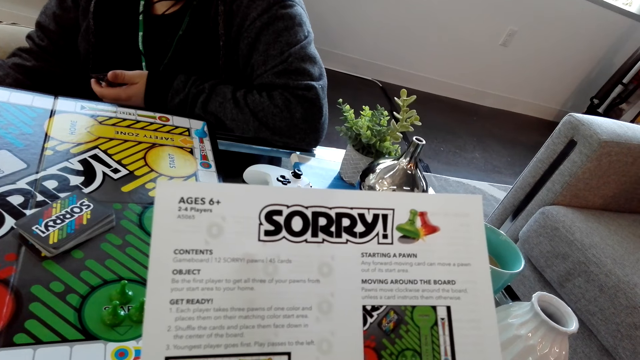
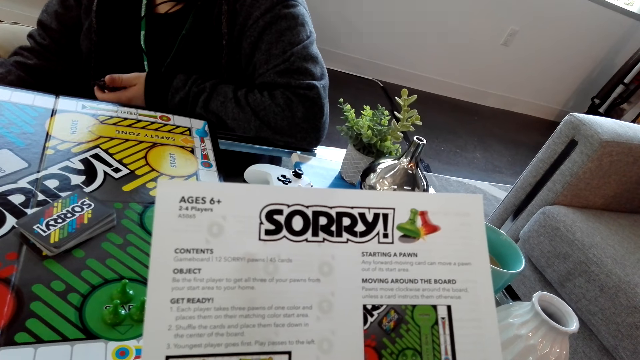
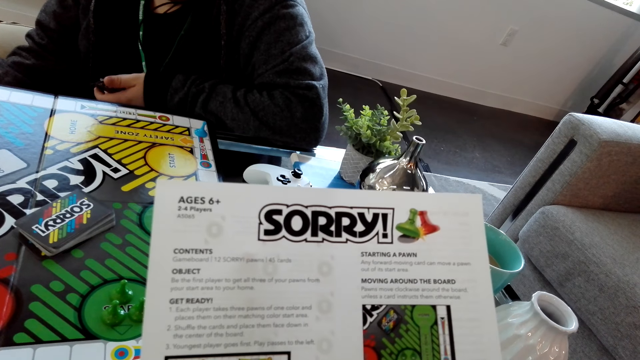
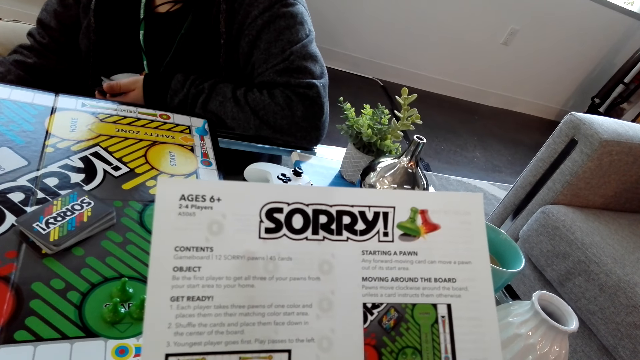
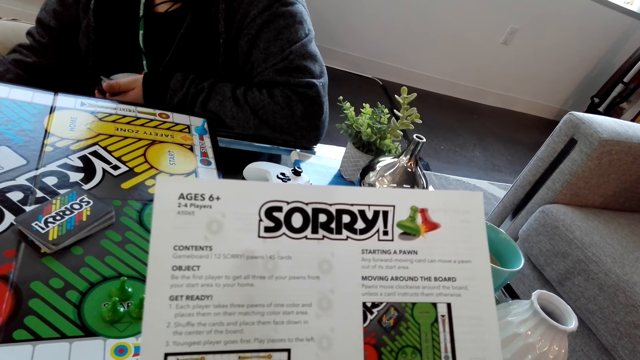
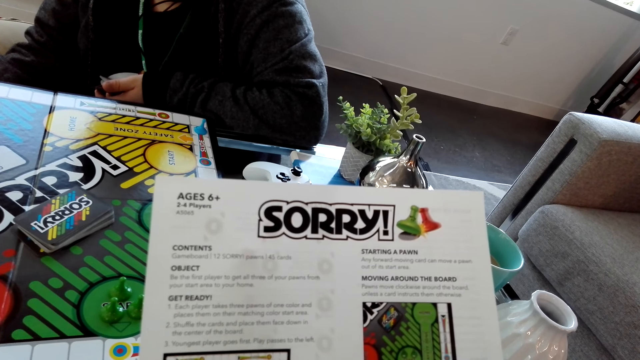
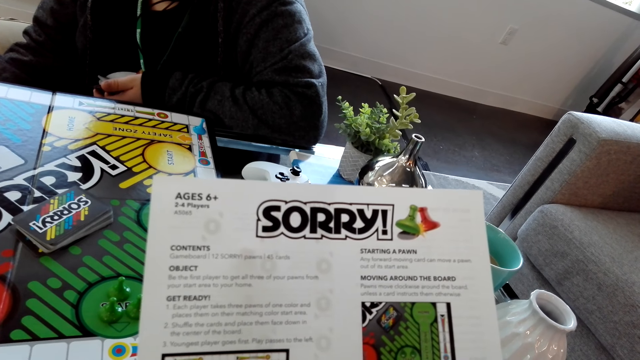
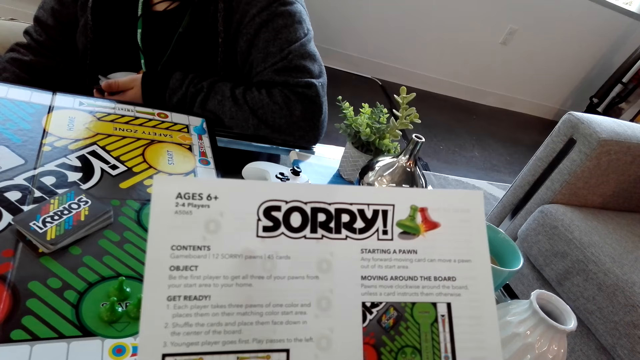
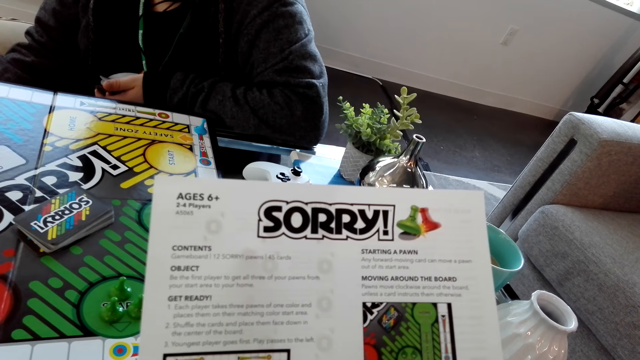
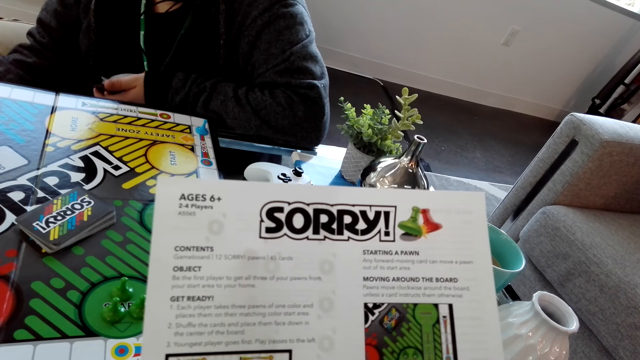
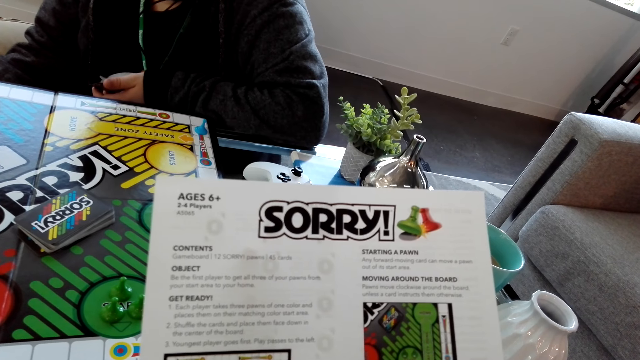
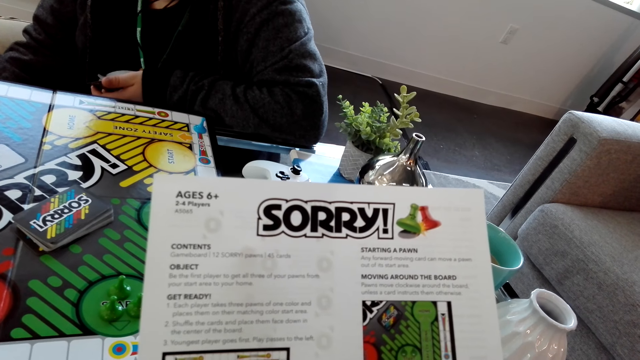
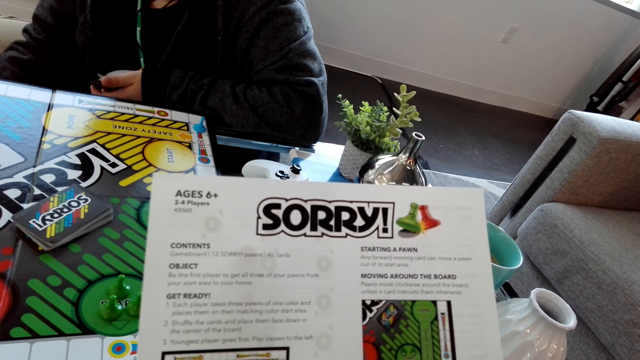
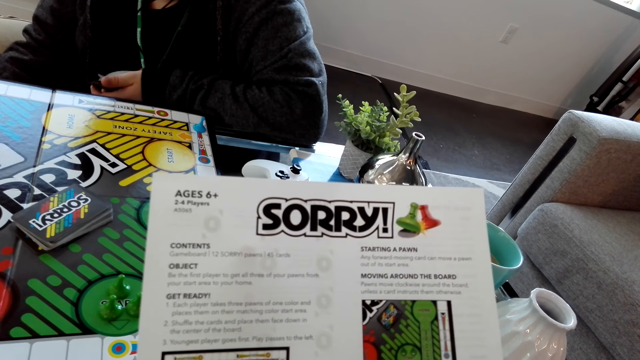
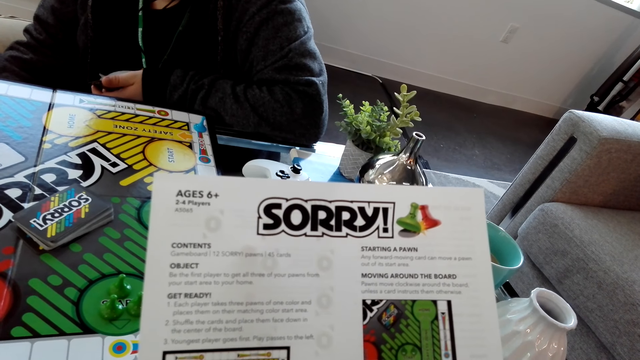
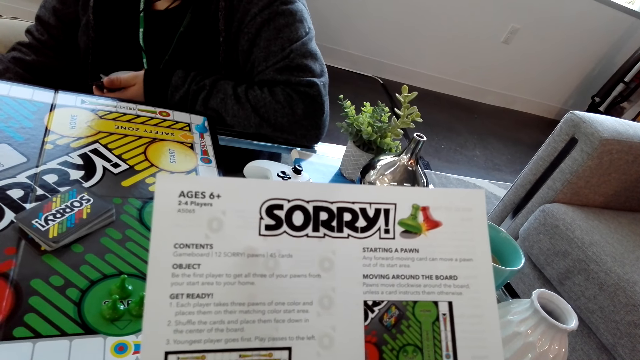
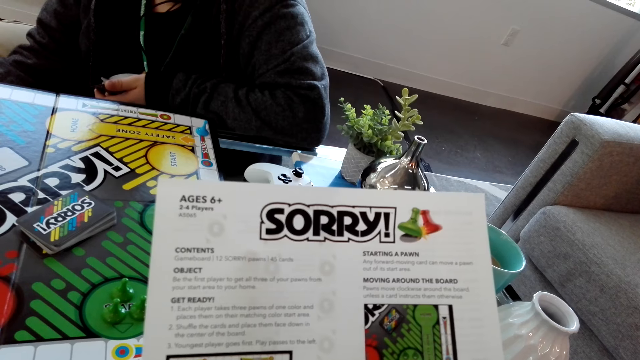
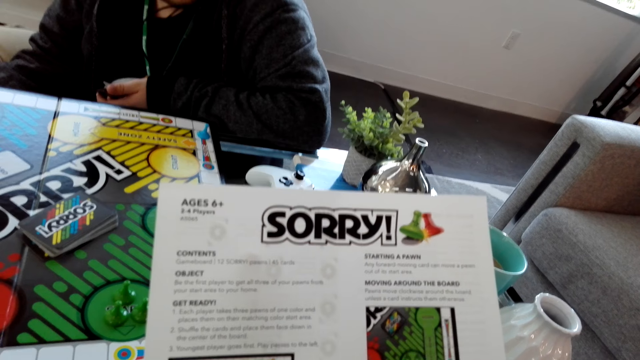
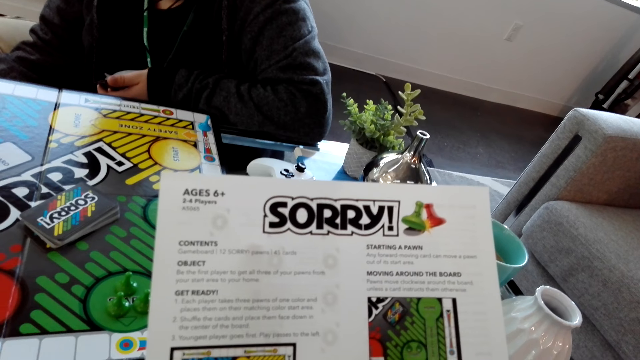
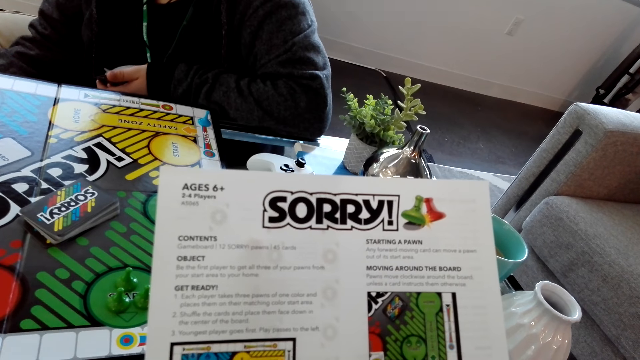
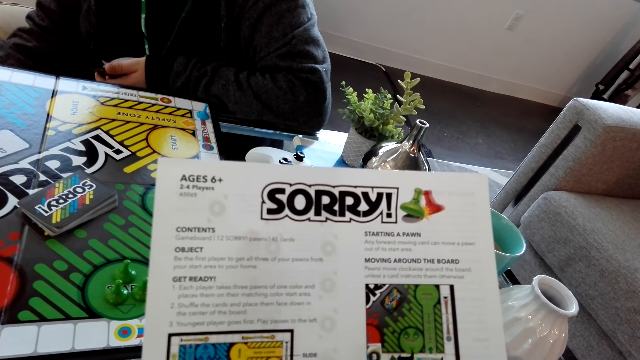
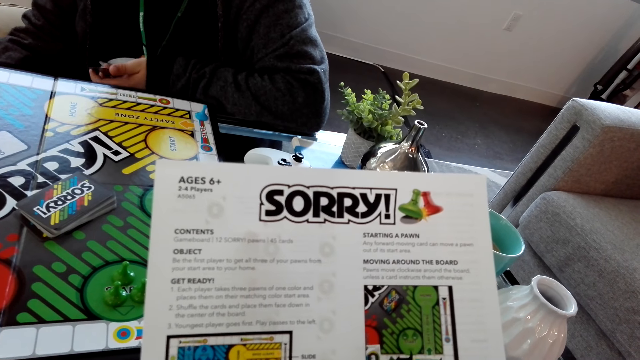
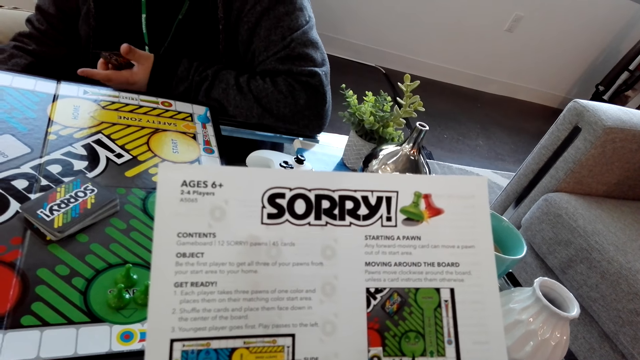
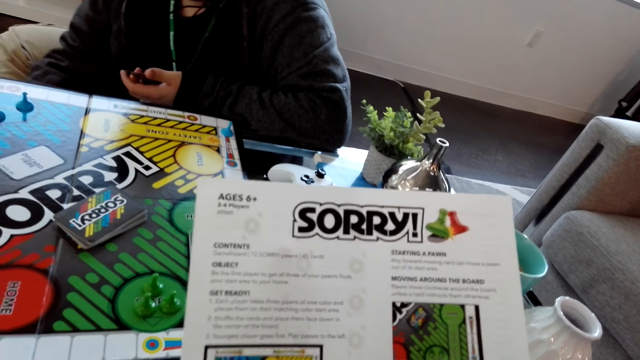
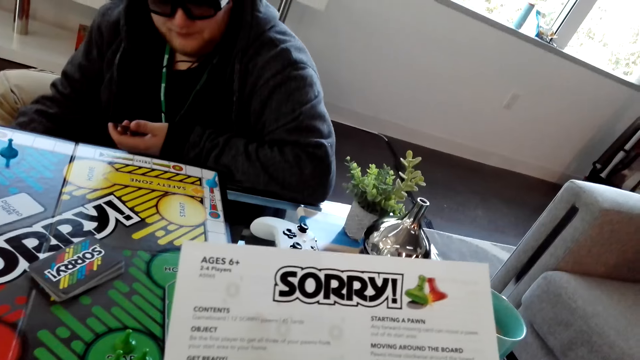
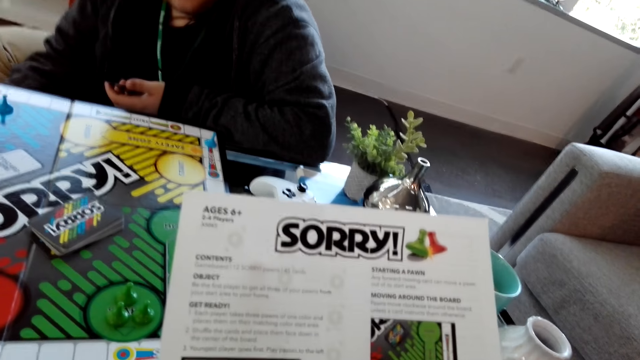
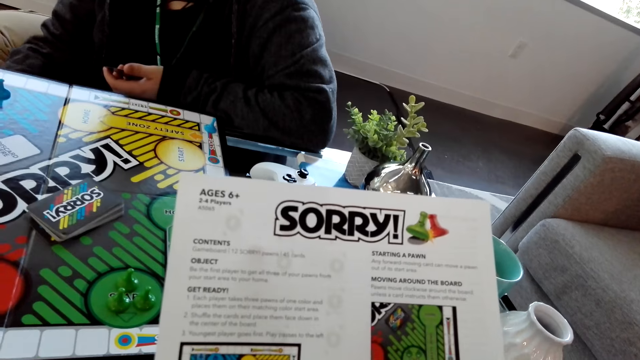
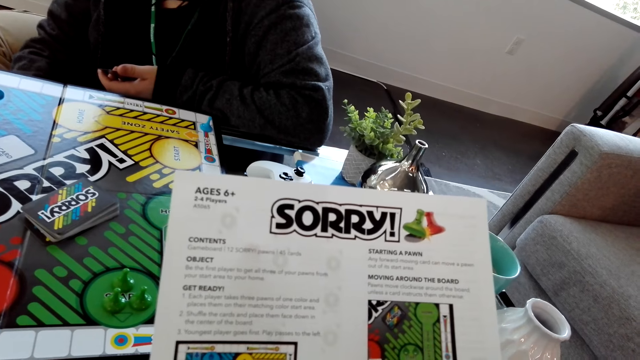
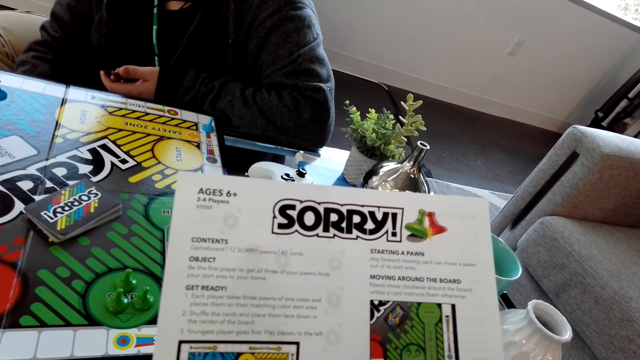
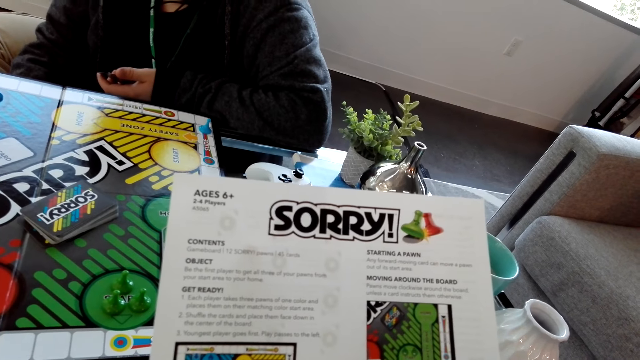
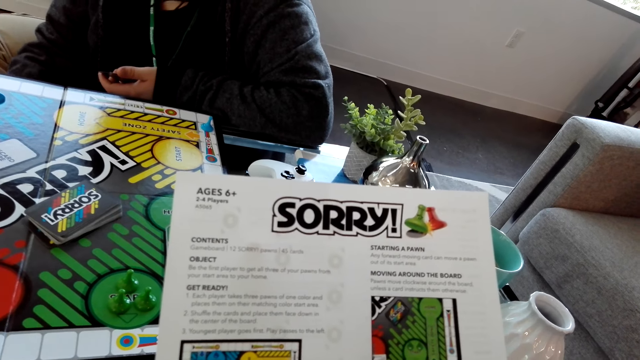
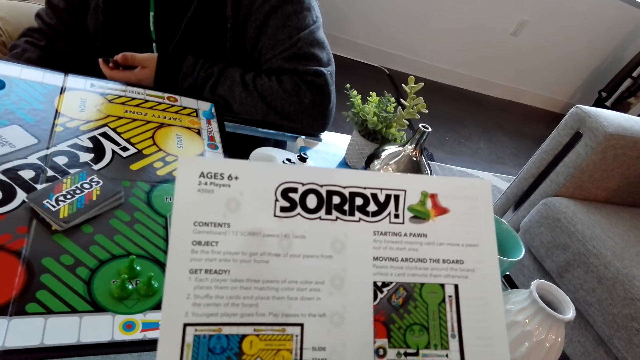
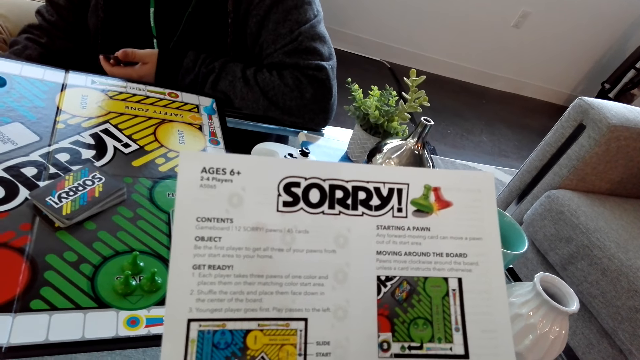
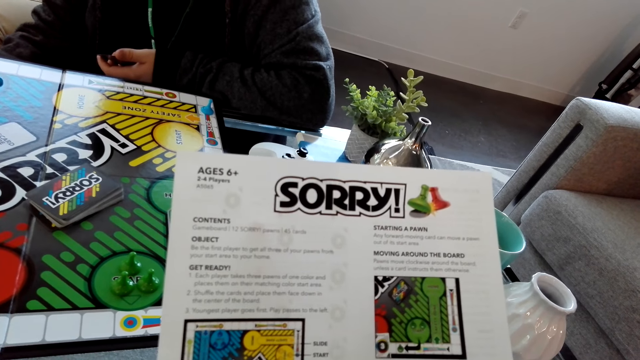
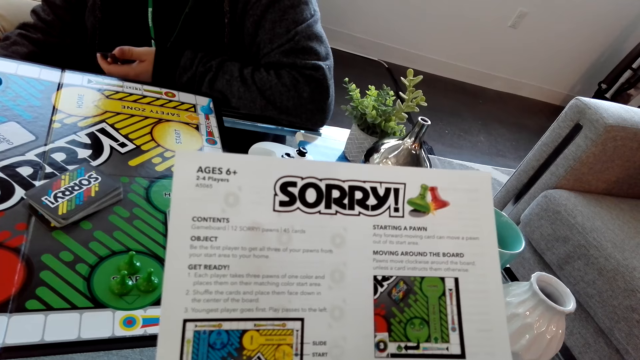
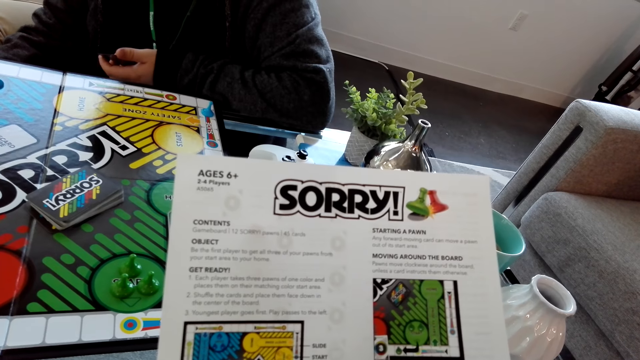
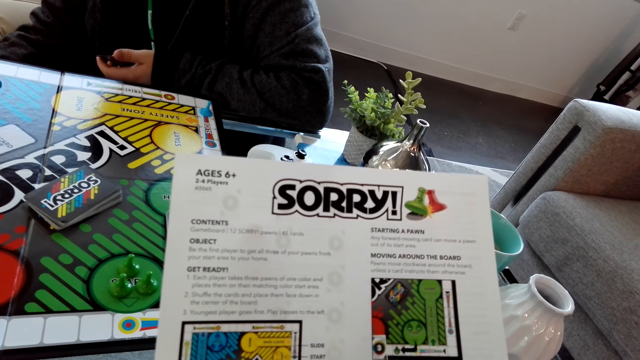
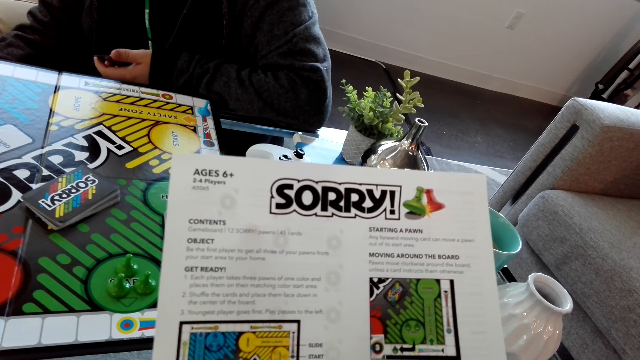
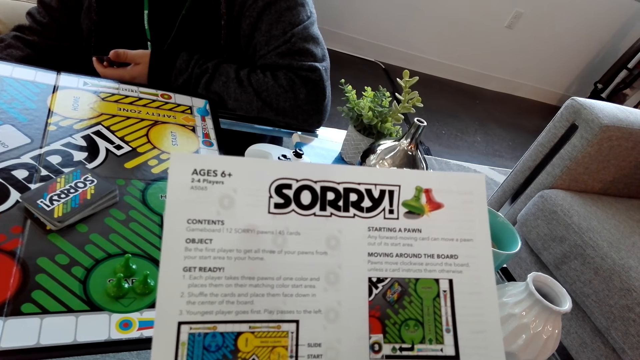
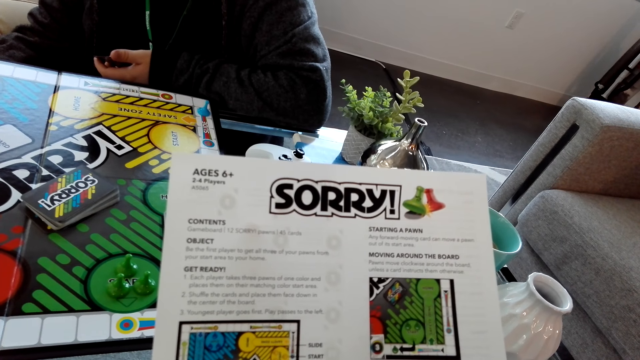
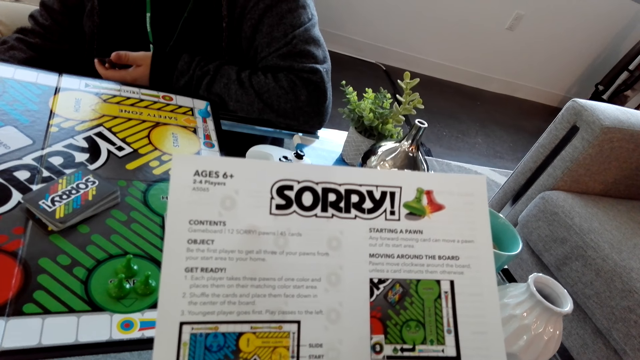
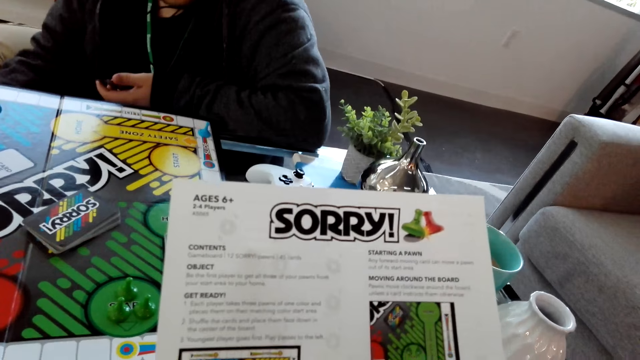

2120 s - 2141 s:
The camera wearer reads through the manual. They read the instruction manual. A person dialogues with the camera wearer. The camera wearer reads the instruction manual.
